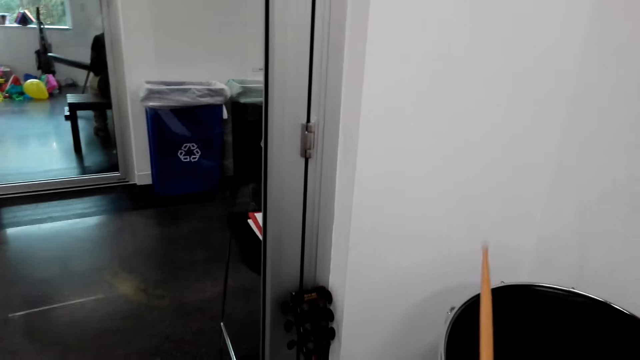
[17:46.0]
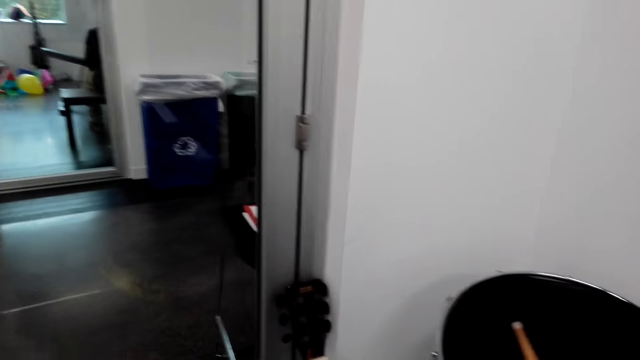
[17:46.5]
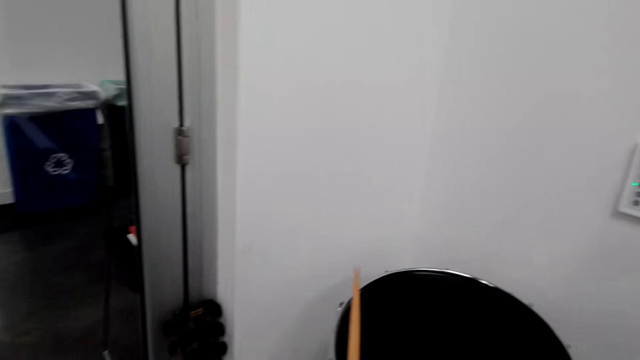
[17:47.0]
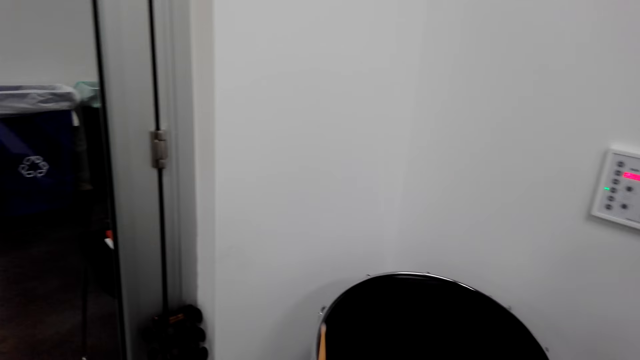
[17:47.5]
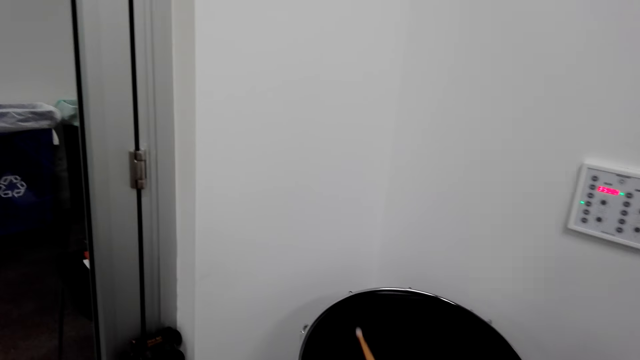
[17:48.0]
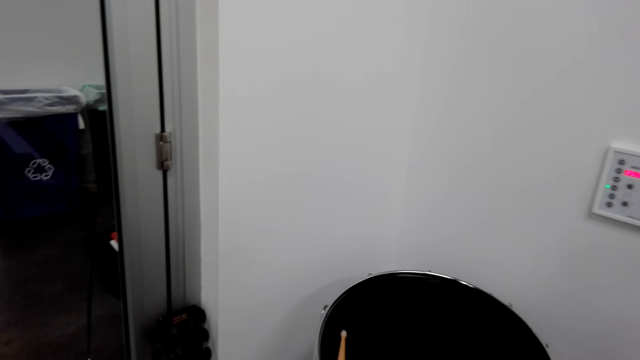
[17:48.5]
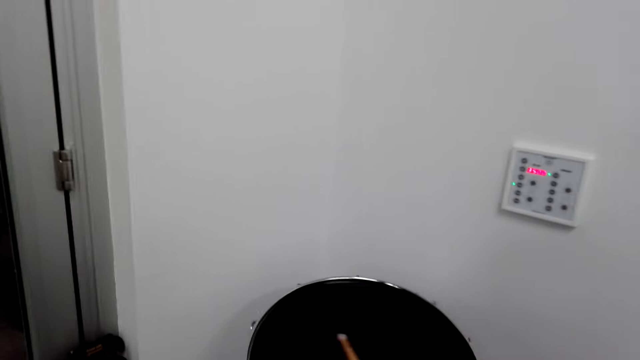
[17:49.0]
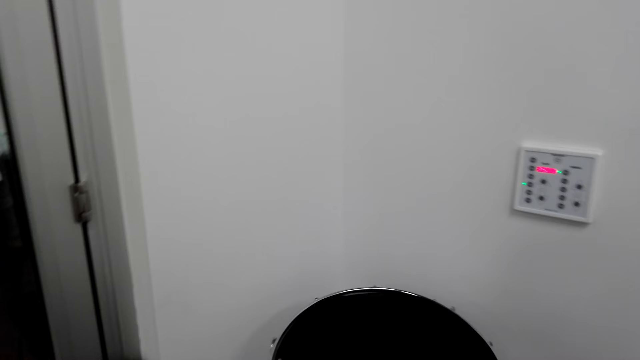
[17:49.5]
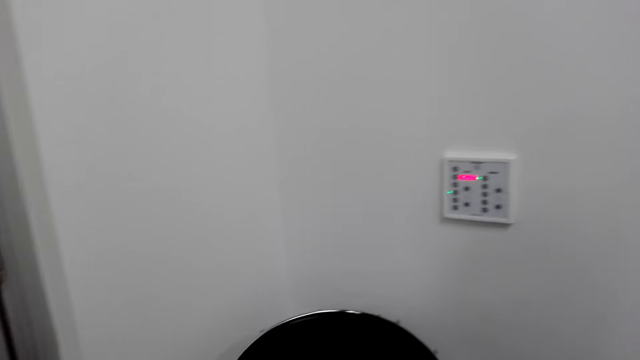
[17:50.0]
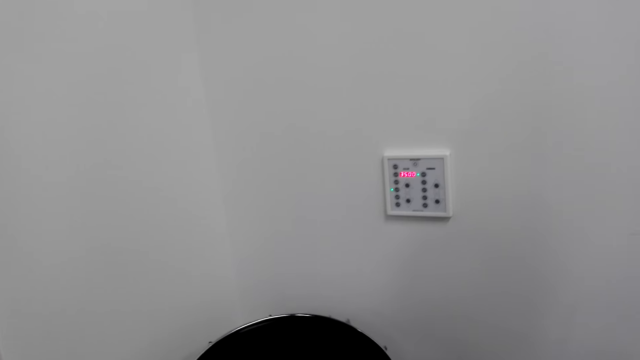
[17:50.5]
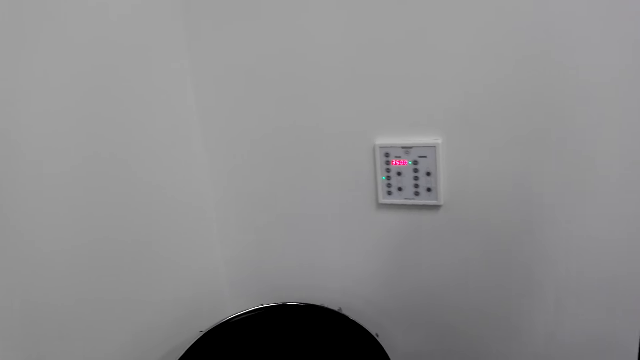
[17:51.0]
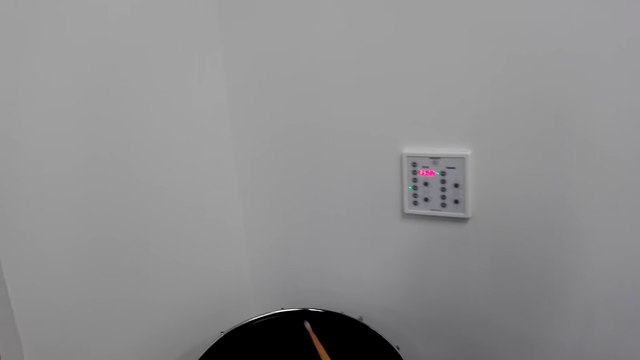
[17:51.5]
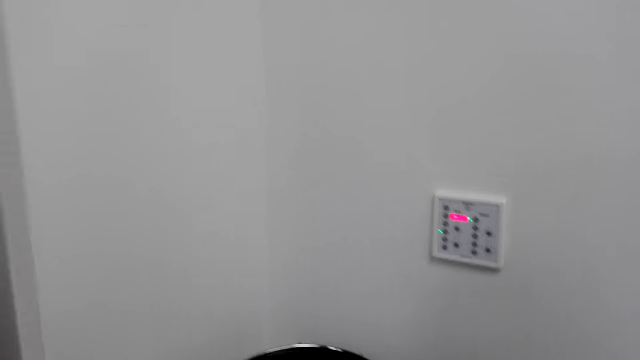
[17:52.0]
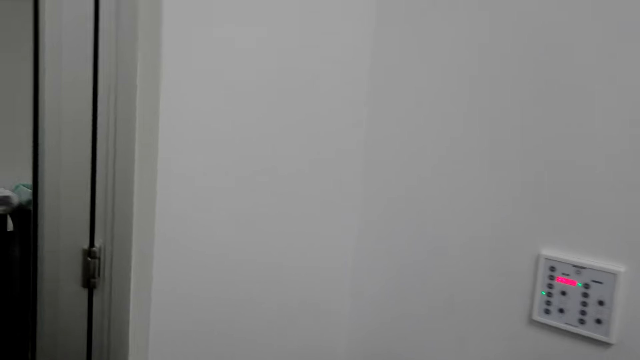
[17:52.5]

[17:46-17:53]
The camera wearer looks around. They beat the drum.

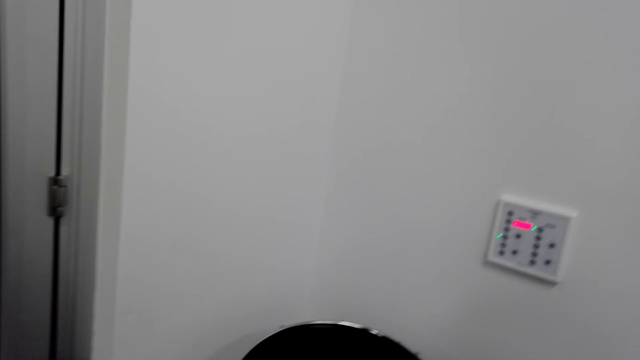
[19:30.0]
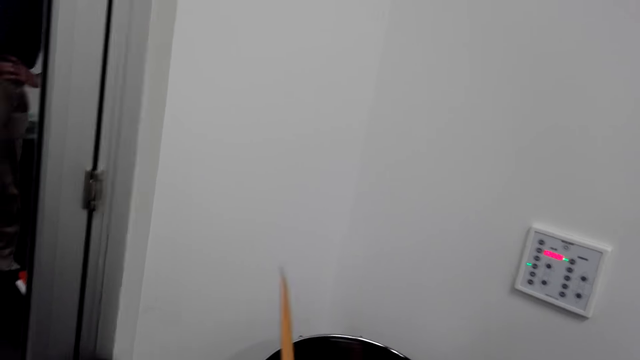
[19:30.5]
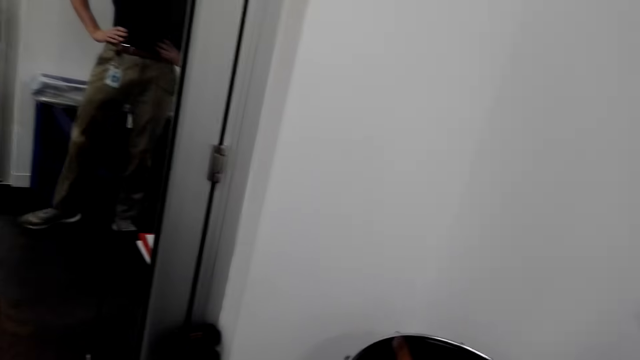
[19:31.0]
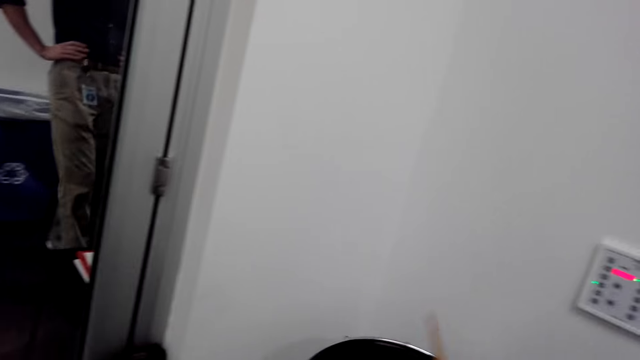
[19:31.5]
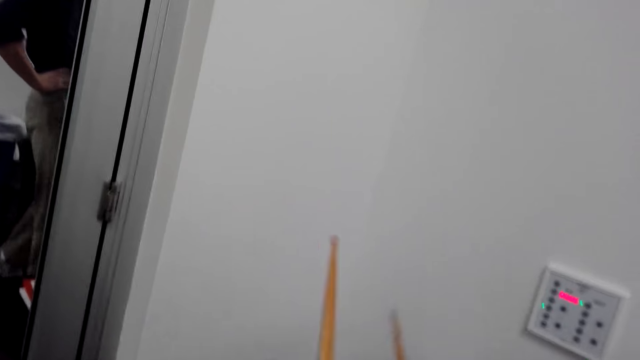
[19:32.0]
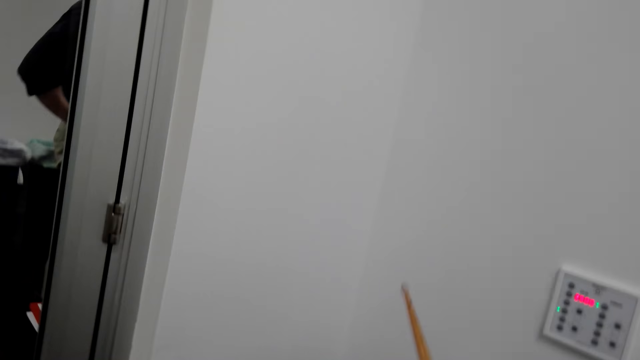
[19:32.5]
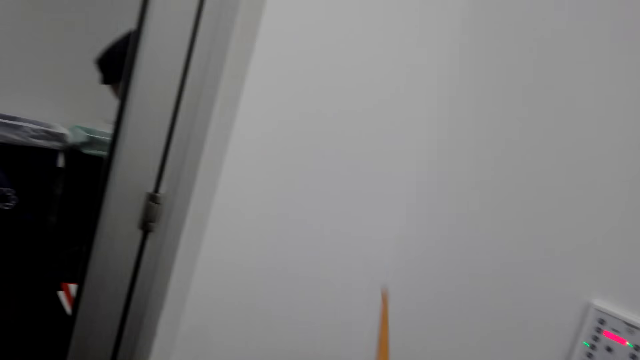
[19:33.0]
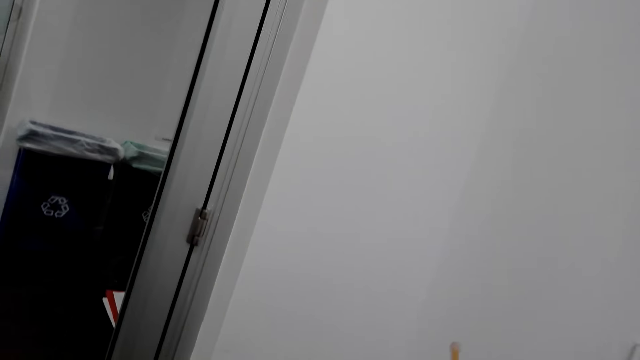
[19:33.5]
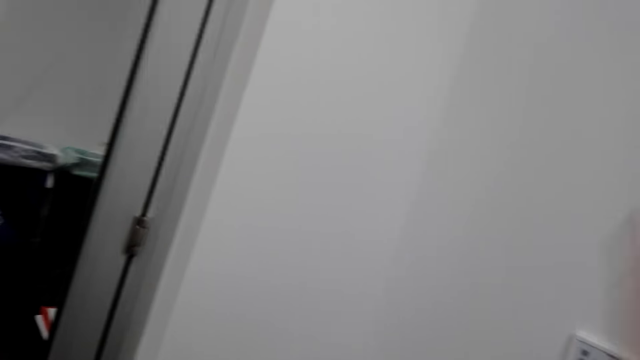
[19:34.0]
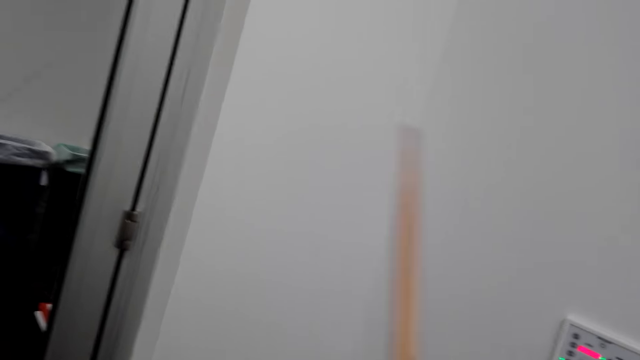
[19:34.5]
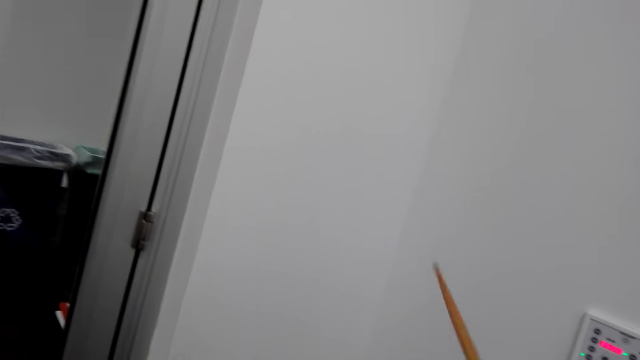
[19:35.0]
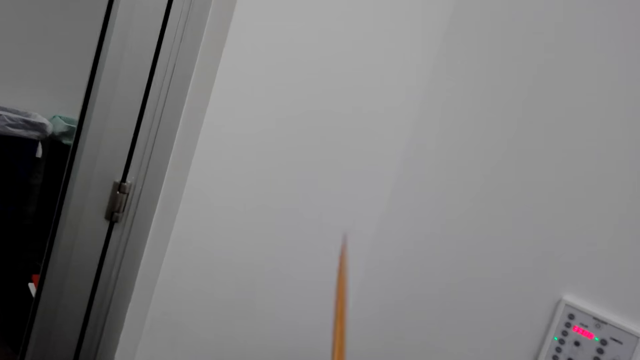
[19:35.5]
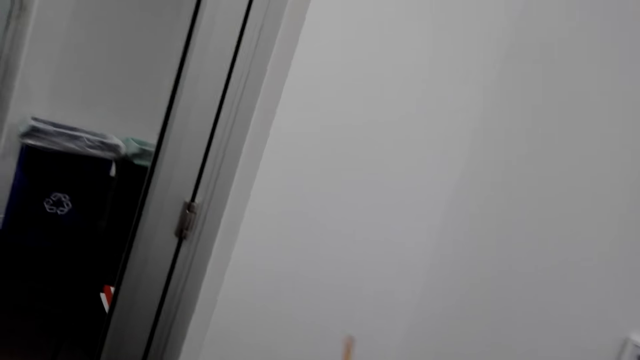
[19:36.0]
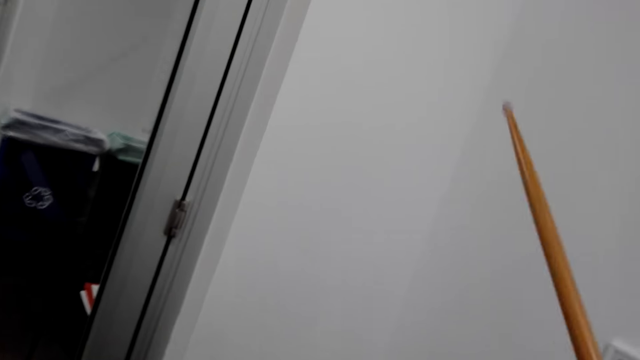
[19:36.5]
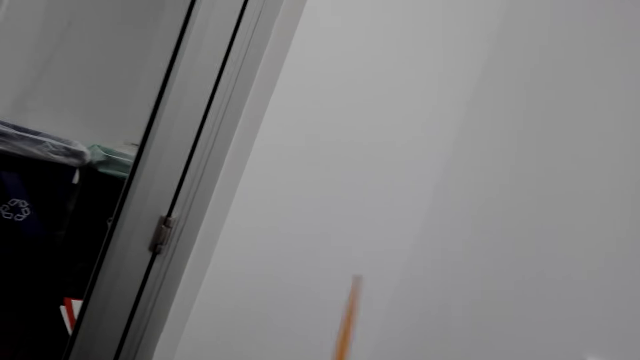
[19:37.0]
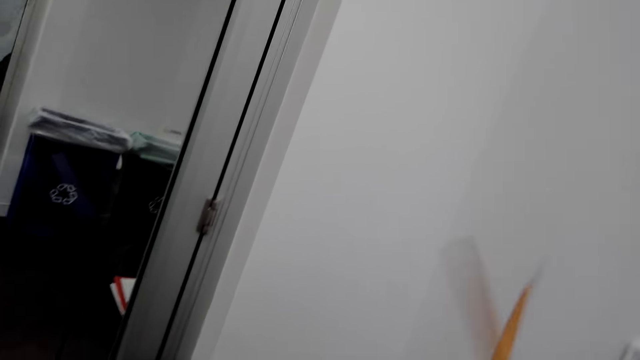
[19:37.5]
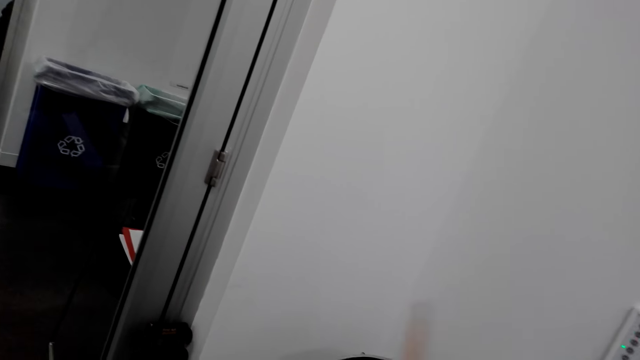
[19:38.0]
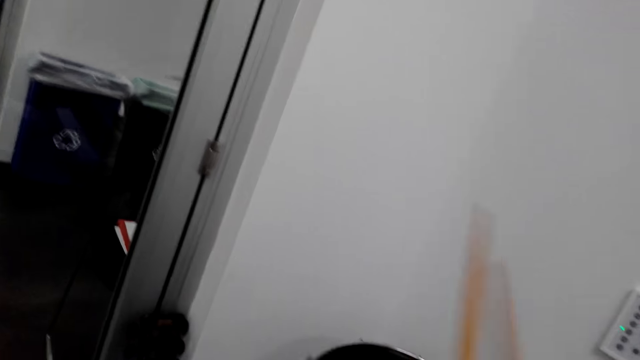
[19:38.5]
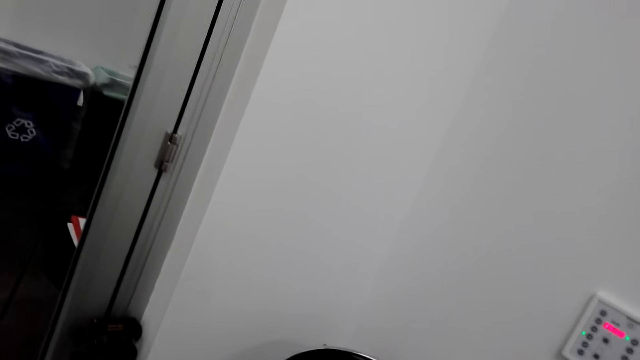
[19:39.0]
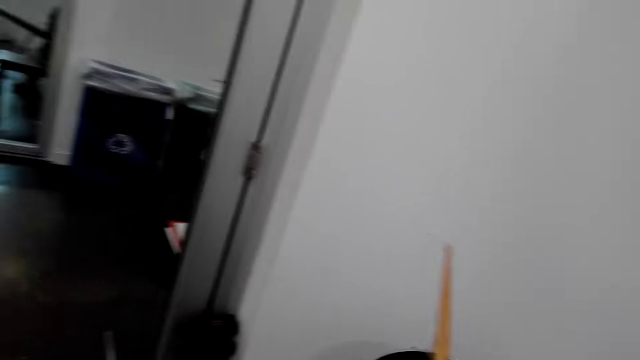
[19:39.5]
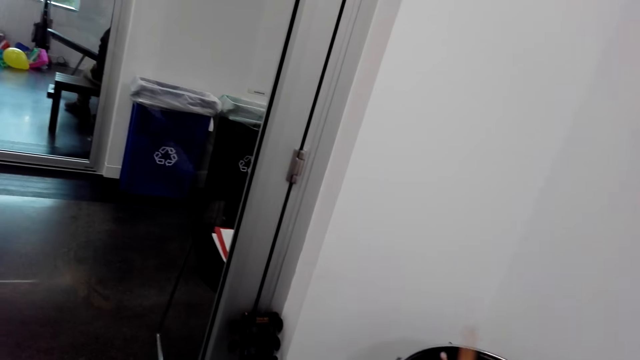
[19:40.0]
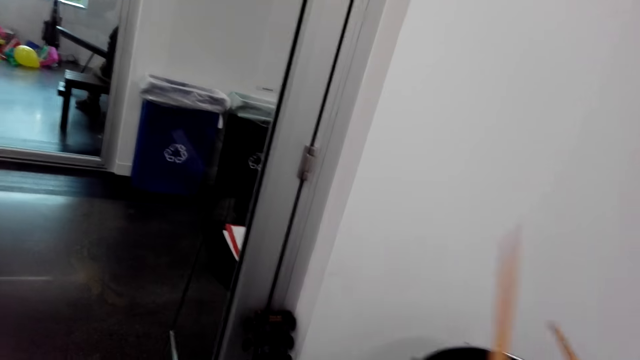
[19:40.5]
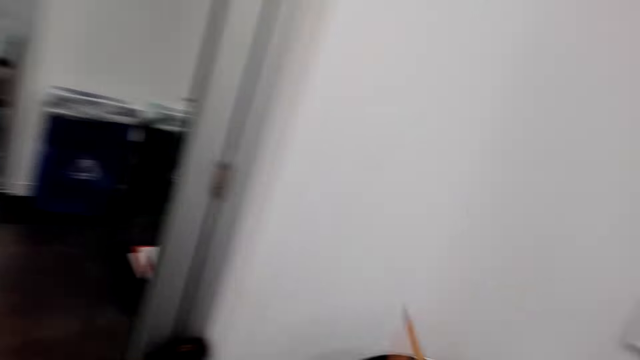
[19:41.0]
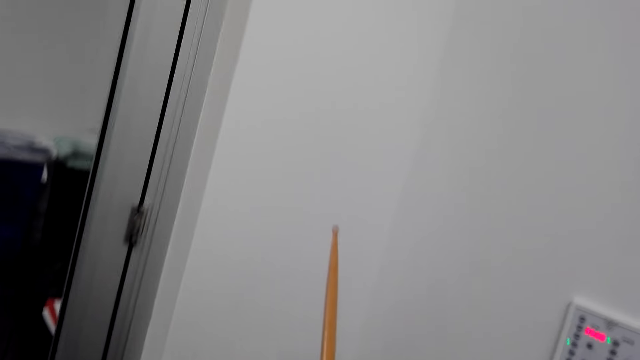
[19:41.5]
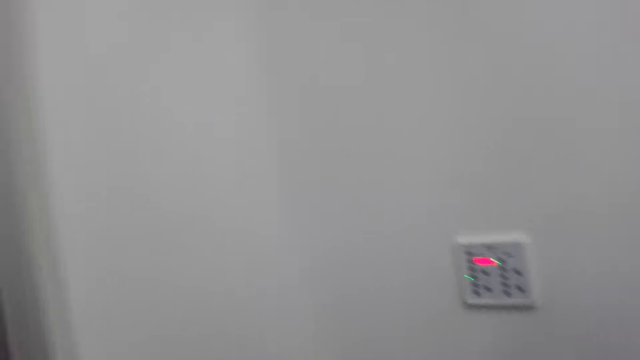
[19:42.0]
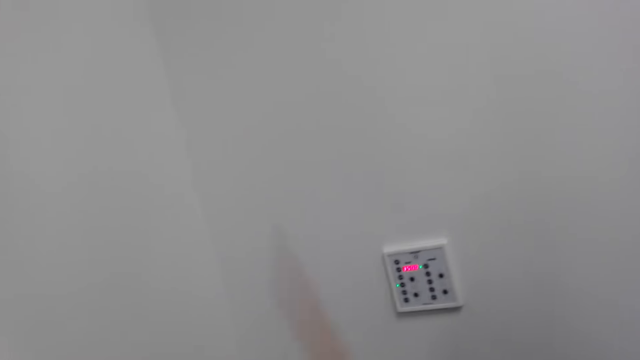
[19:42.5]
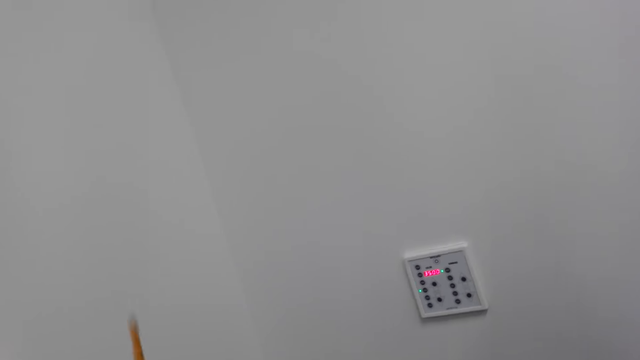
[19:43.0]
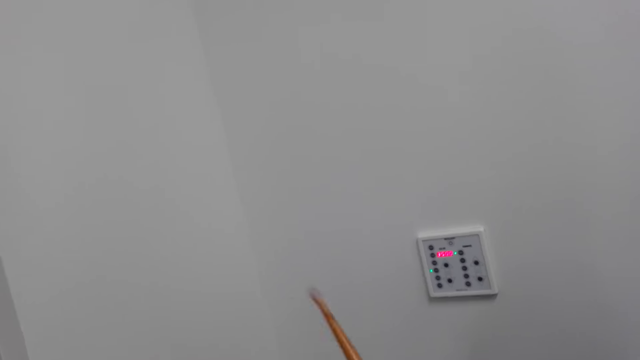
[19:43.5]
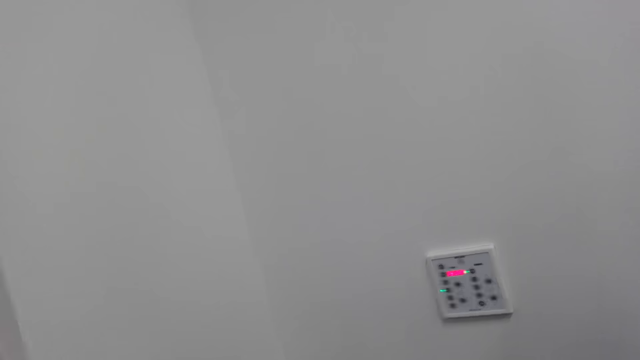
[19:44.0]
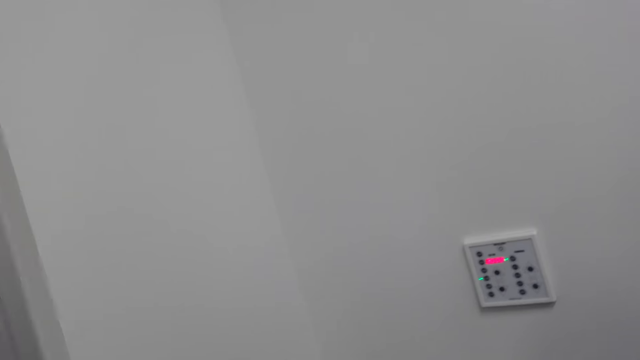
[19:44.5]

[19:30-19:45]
The camera wearer looks around. They beat the drum.
